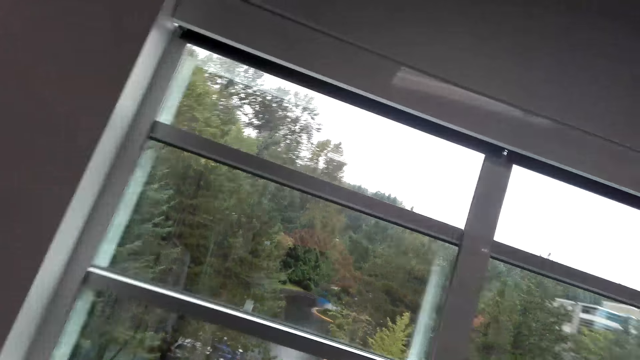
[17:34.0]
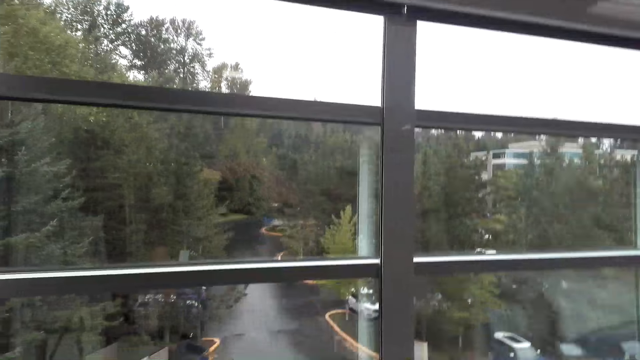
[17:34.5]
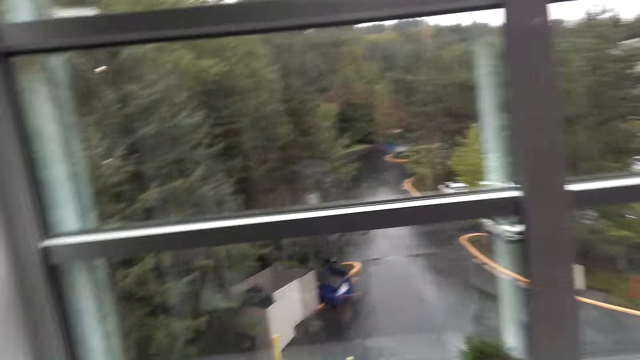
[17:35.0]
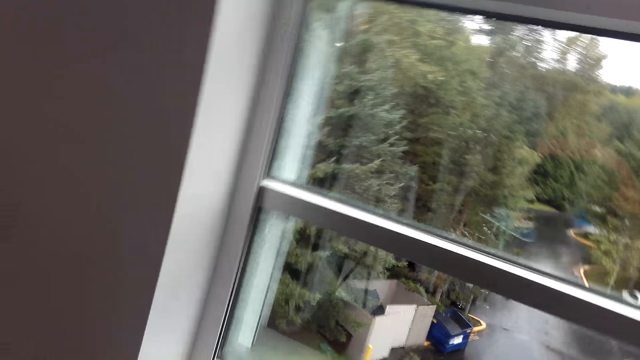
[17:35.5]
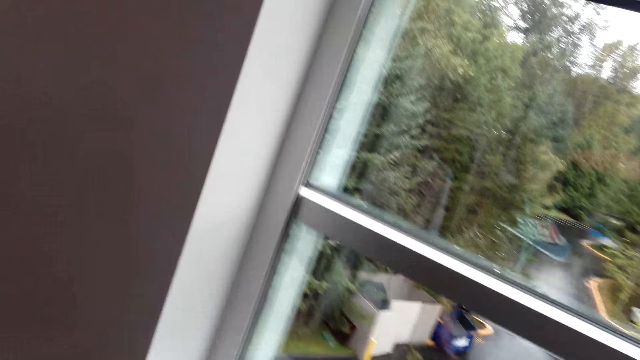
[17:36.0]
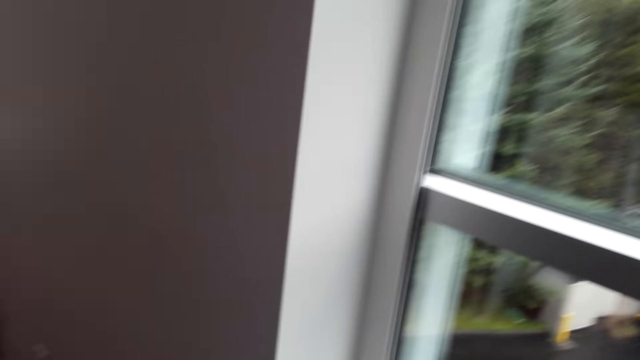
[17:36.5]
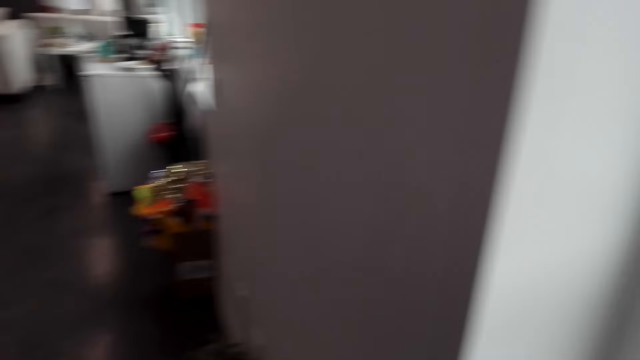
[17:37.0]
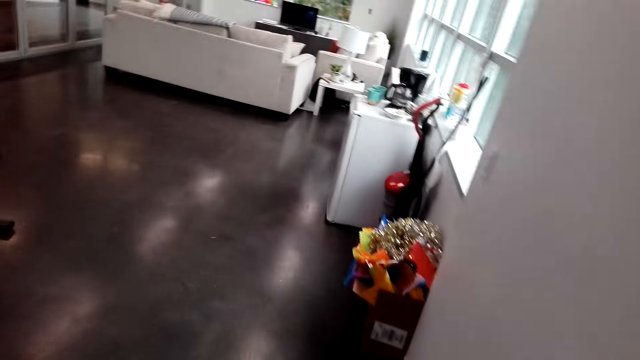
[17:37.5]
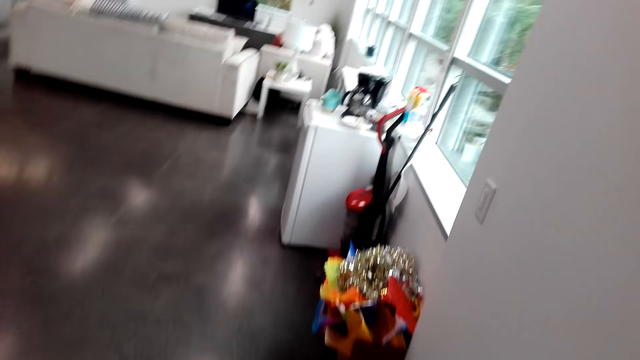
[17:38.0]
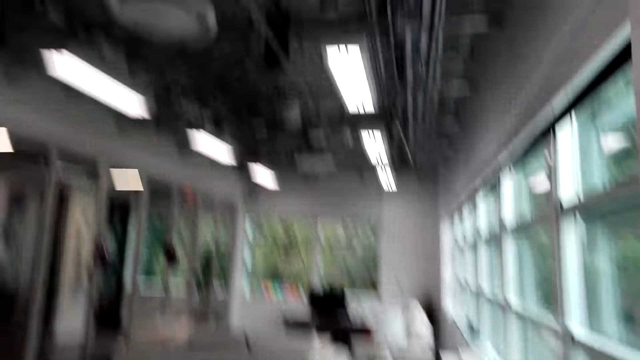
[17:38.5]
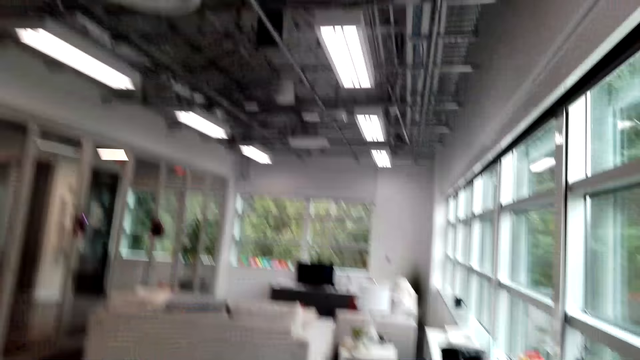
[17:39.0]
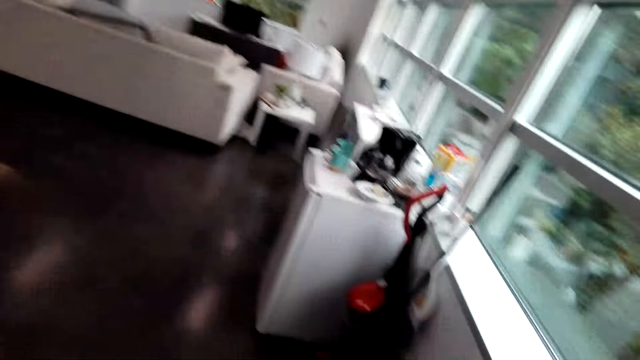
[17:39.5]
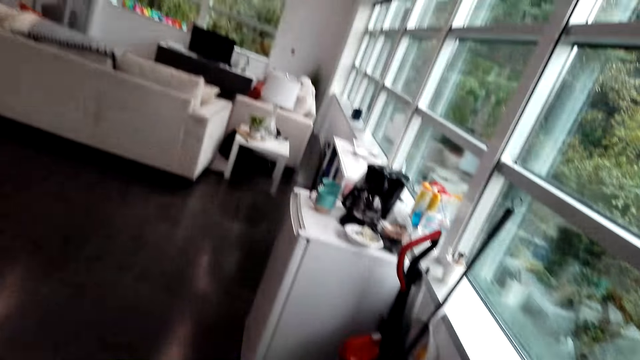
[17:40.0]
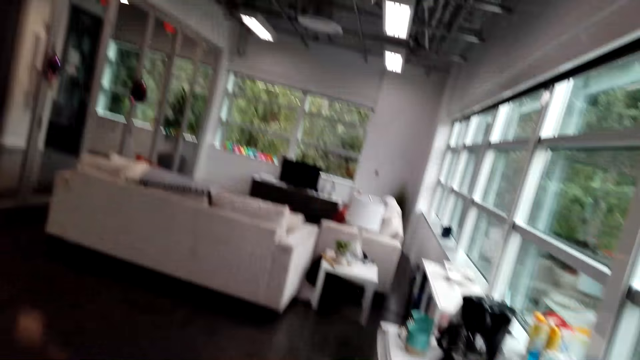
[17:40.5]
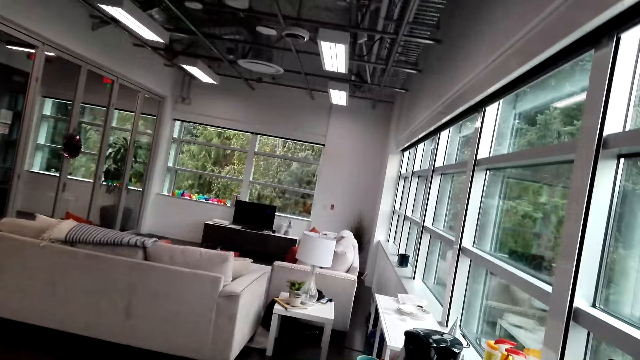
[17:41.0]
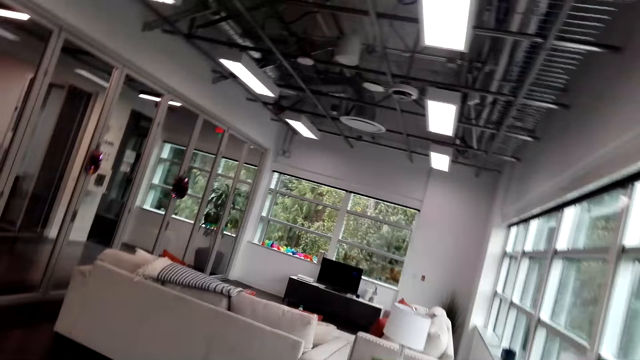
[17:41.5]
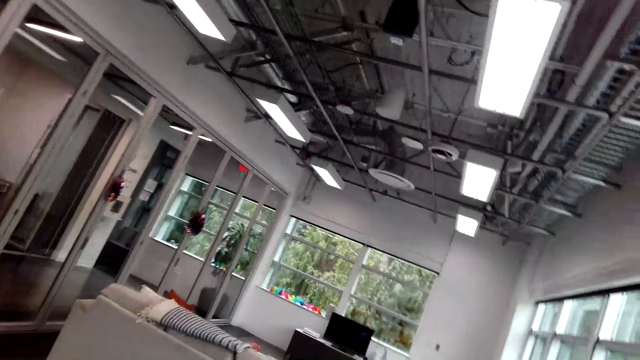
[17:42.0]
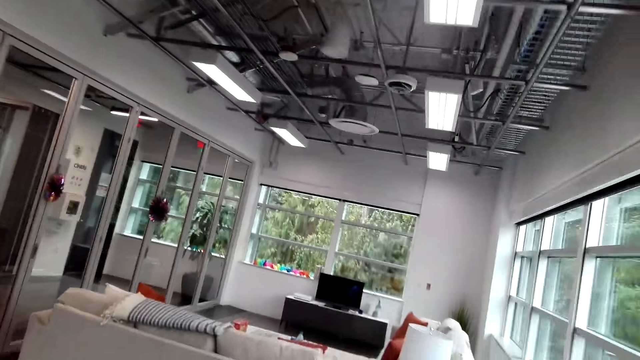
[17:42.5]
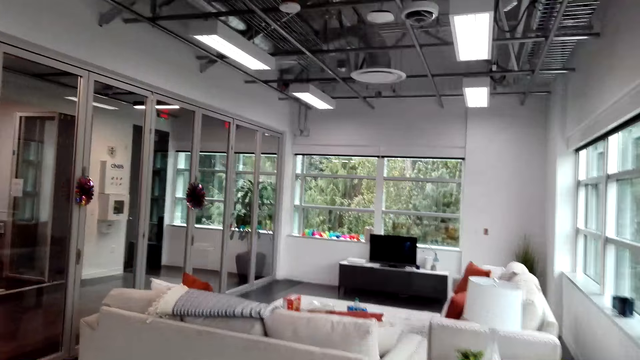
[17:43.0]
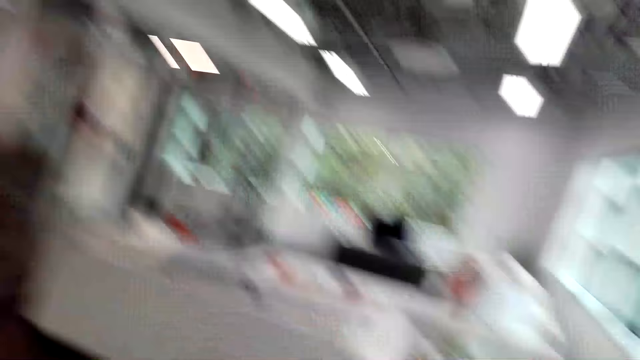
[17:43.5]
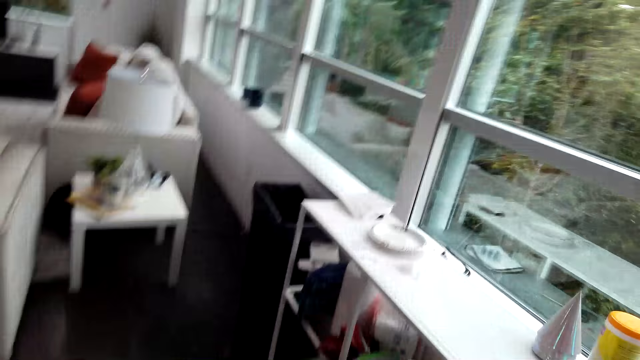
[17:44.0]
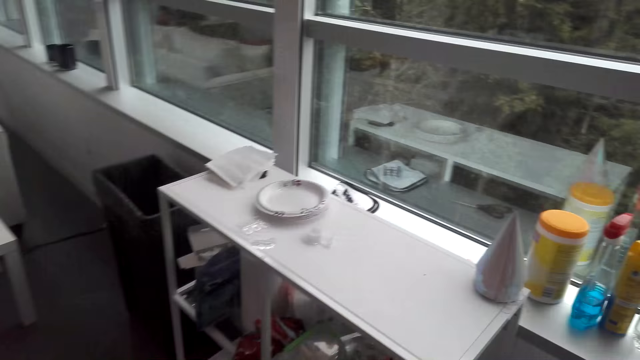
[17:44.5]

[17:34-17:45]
The camera wearer looks at the window. They walk forward. They look around the living room.

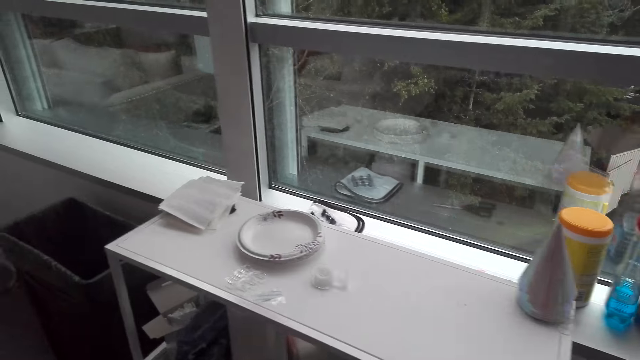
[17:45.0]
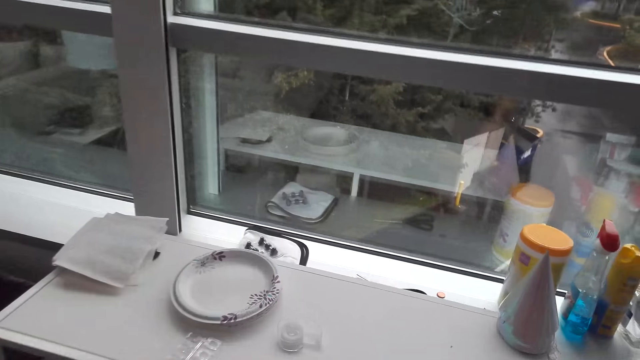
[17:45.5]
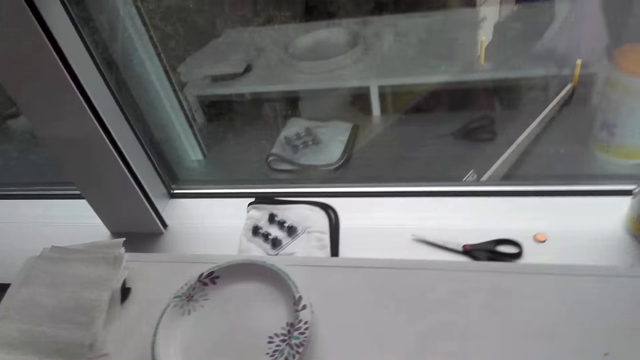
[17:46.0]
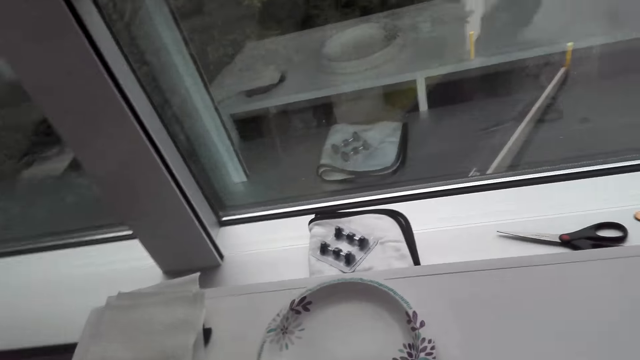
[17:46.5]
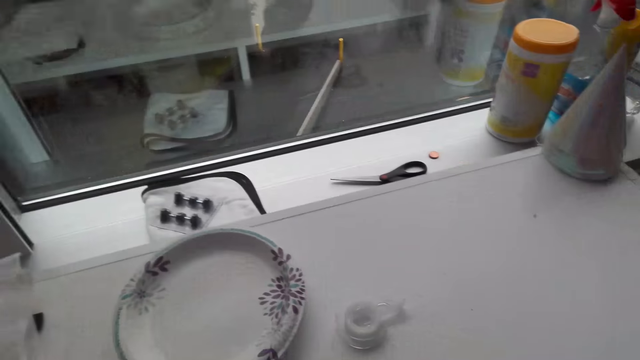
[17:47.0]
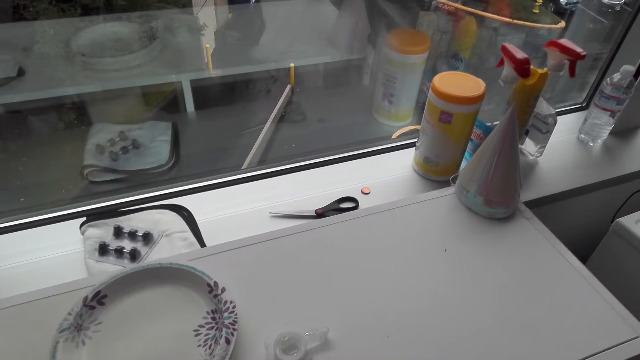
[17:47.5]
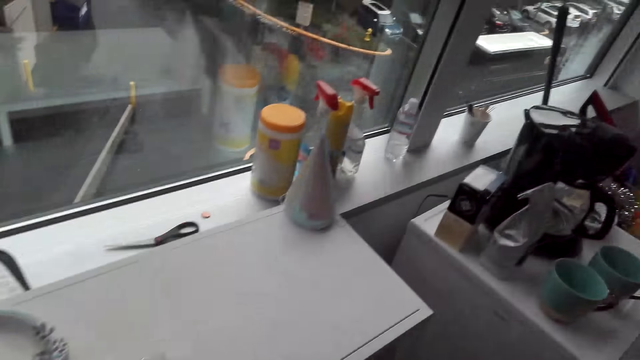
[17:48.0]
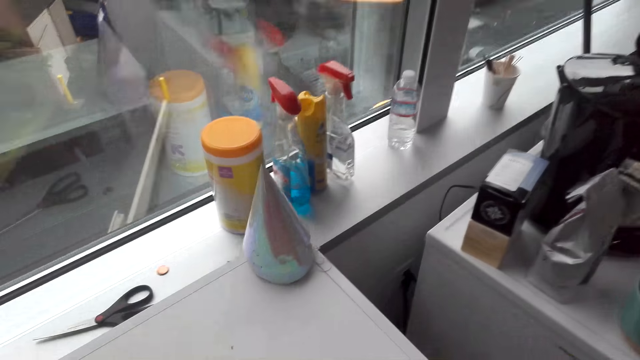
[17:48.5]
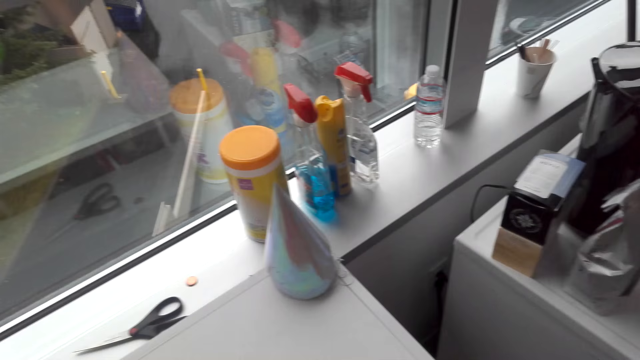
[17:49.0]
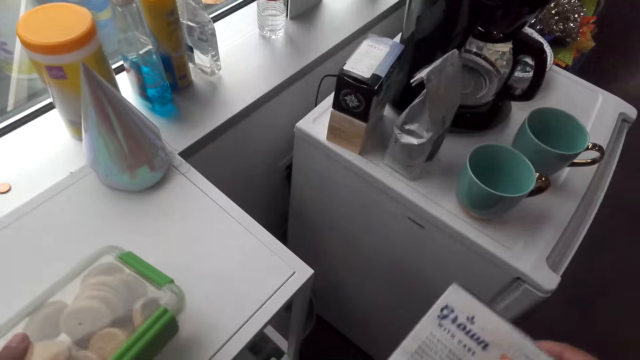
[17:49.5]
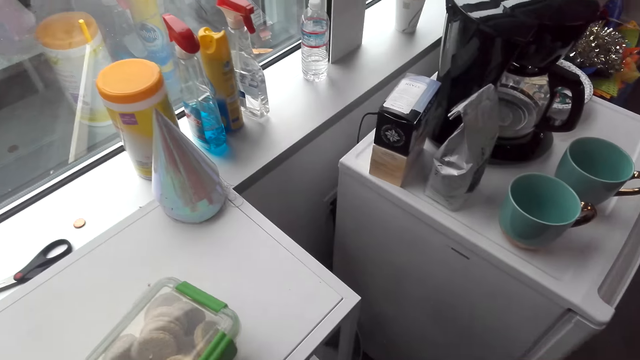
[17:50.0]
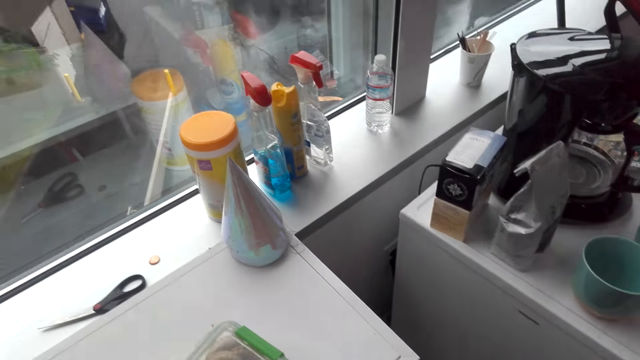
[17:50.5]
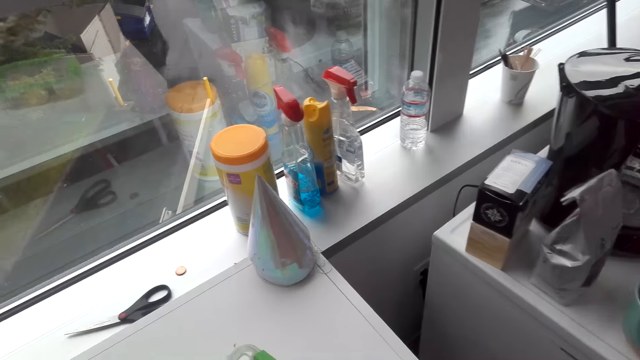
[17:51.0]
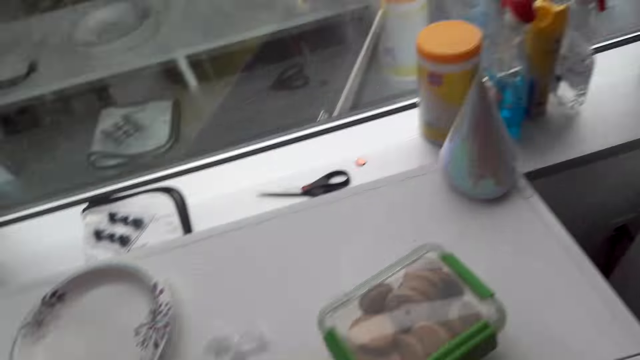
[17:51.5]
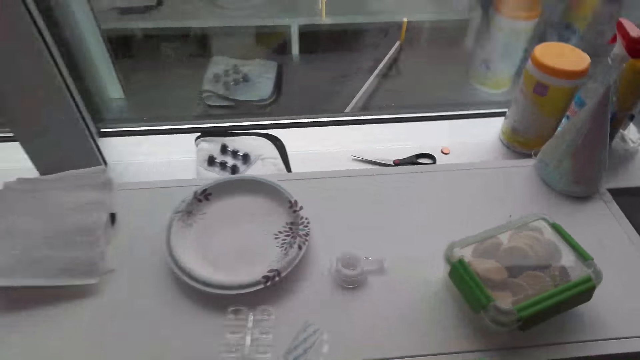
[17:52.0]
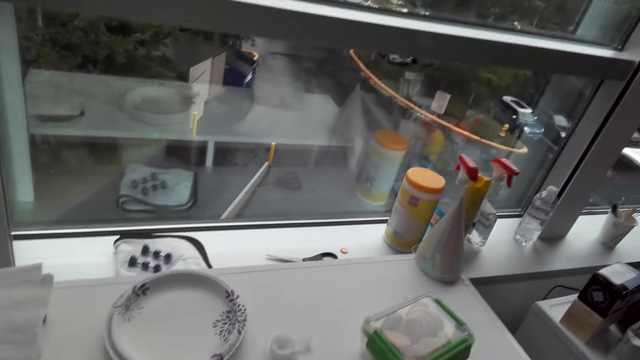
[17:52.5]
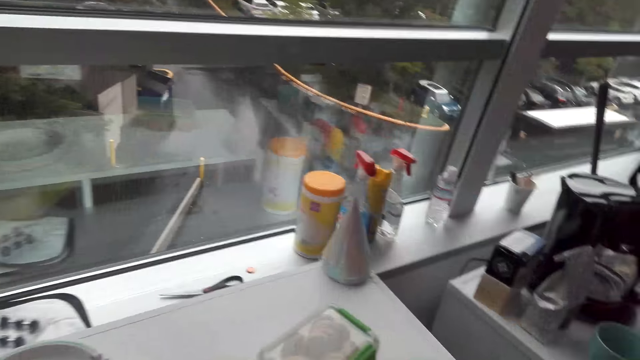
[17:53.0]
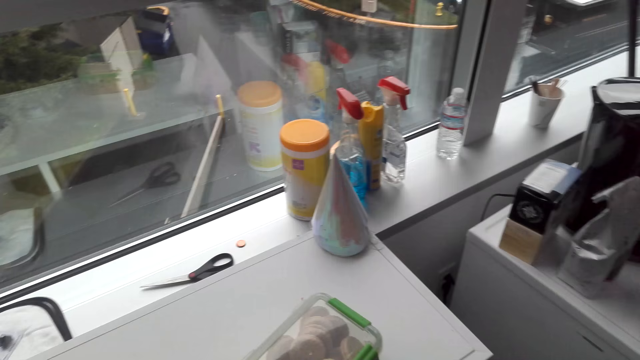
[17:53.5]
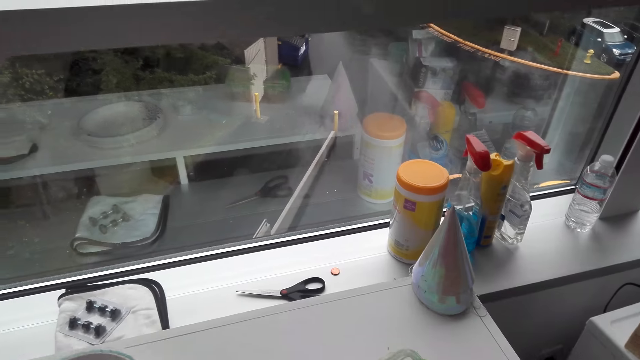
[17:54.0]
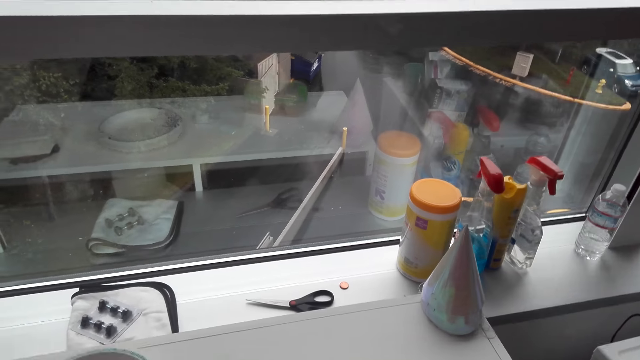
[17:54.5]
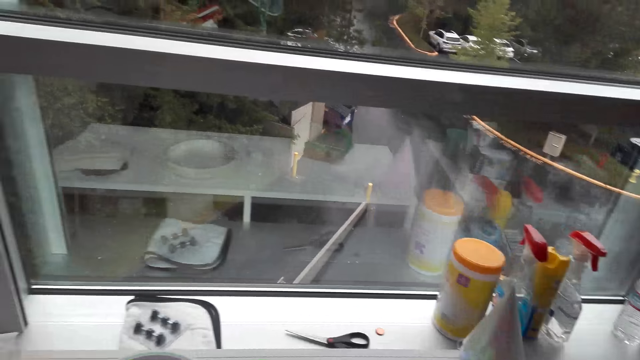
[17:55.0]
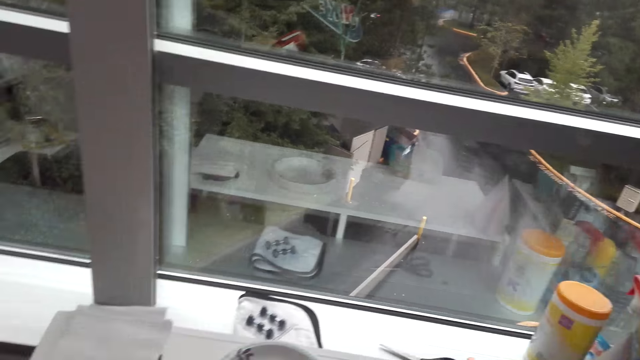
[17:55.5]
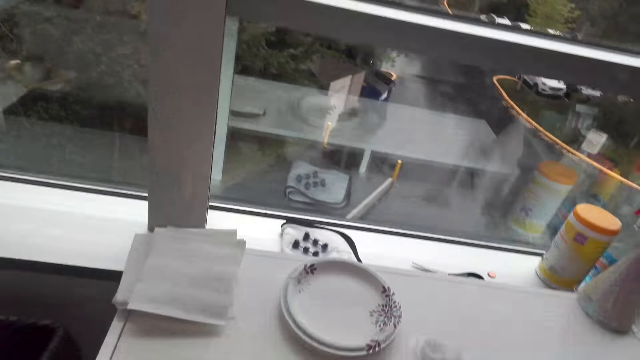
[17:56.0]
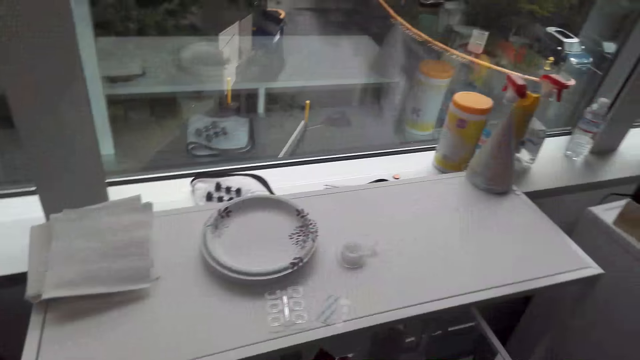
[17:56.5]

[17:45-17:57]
The camera wearer opens the cabinet. They glance around the table, lift a box of Triscuit, and look at the paper. They glance around the table.
